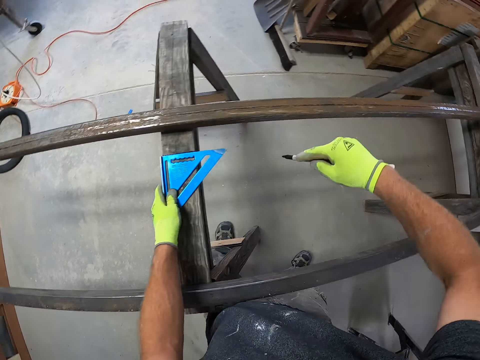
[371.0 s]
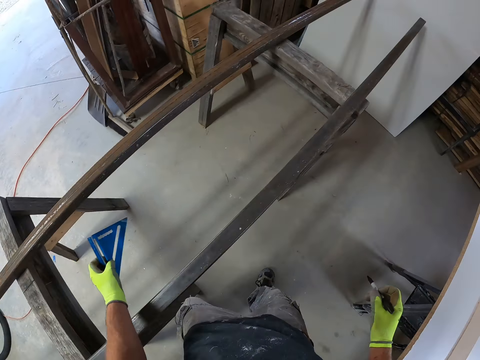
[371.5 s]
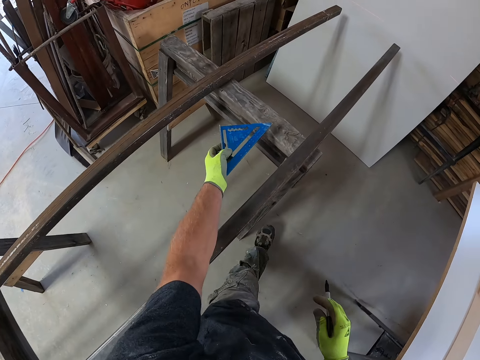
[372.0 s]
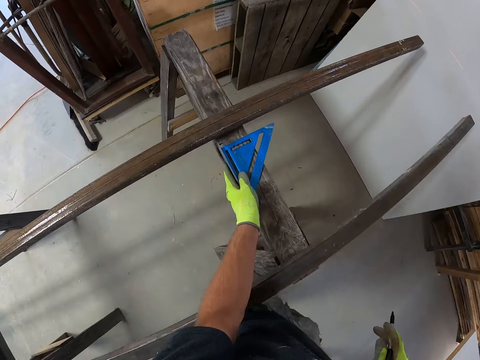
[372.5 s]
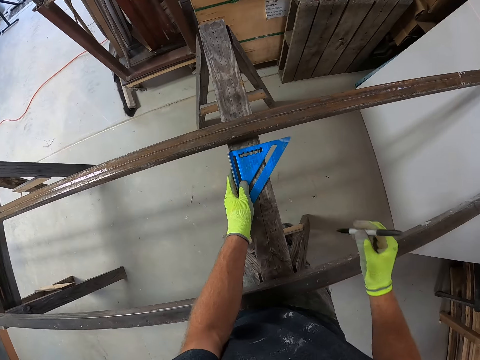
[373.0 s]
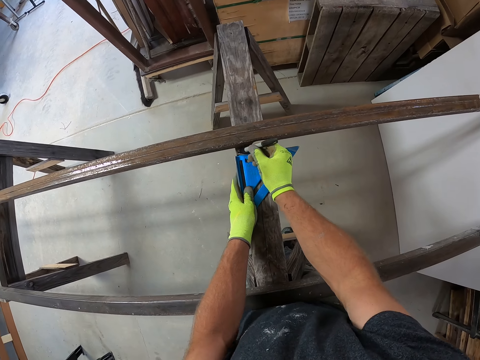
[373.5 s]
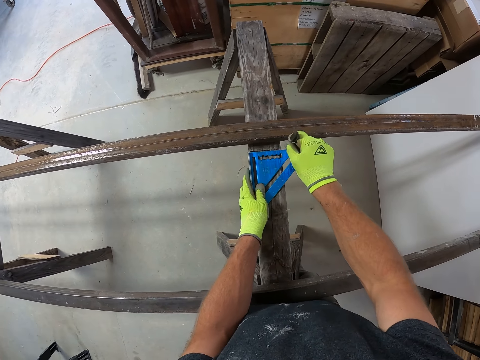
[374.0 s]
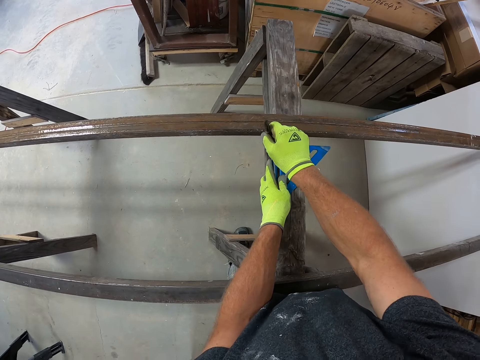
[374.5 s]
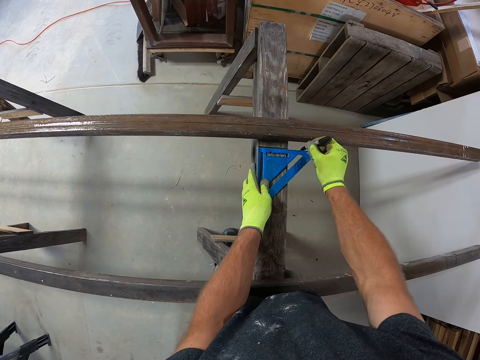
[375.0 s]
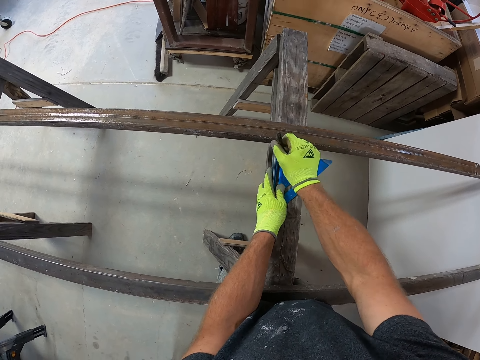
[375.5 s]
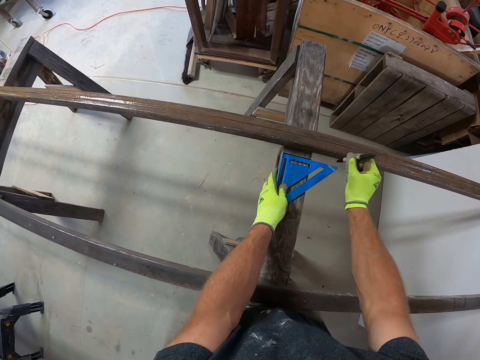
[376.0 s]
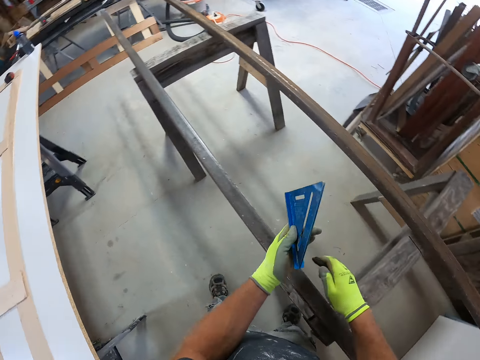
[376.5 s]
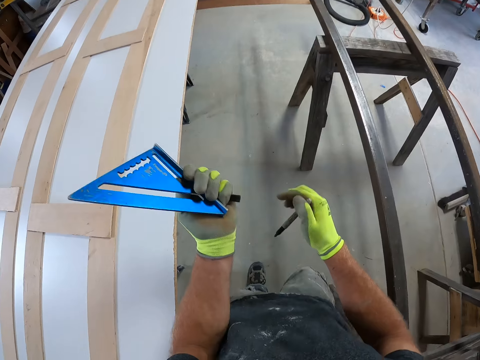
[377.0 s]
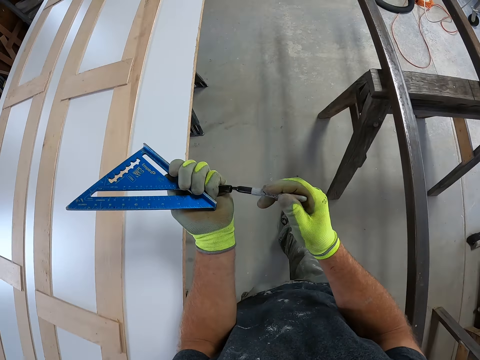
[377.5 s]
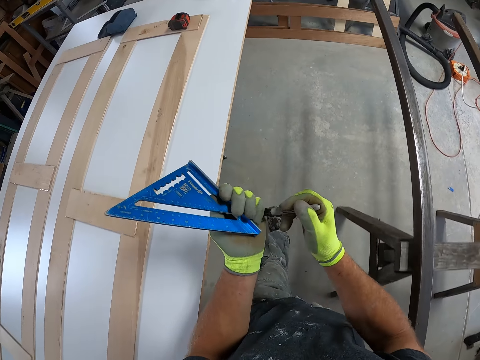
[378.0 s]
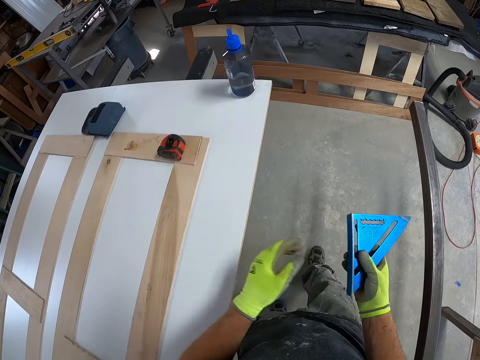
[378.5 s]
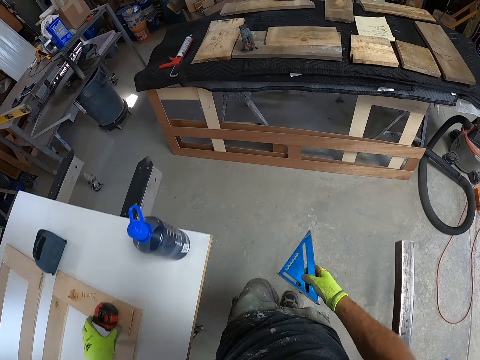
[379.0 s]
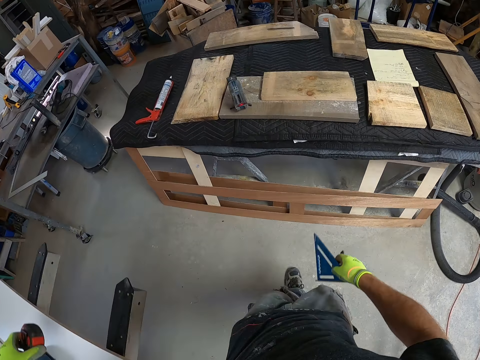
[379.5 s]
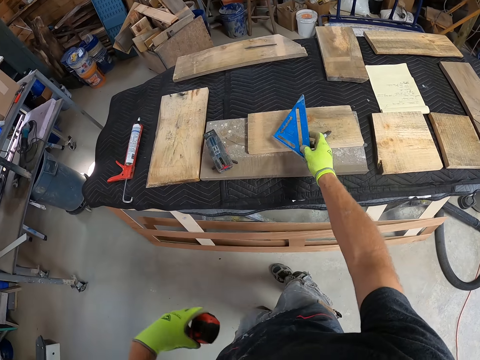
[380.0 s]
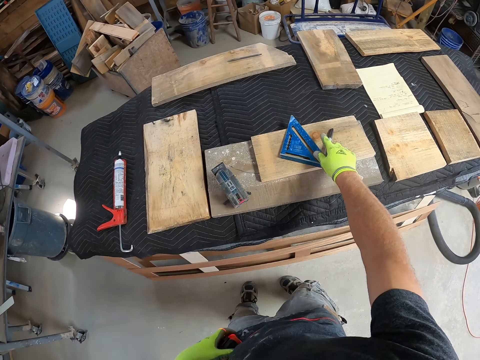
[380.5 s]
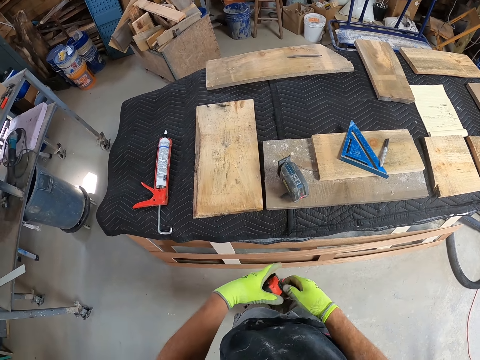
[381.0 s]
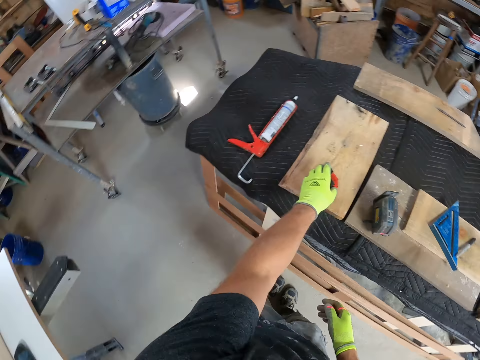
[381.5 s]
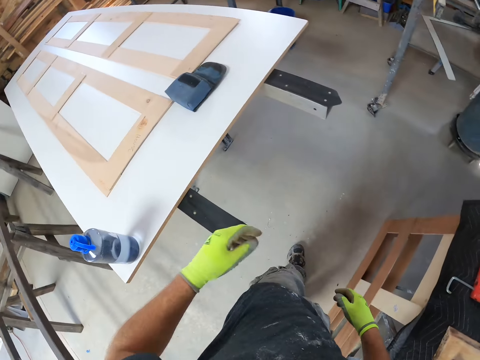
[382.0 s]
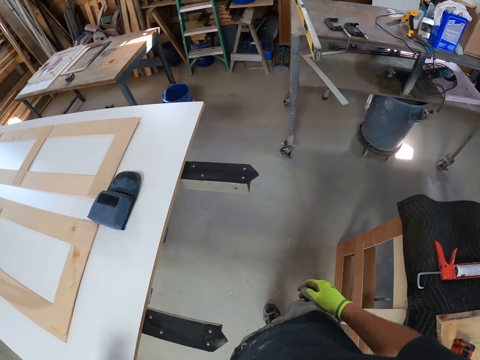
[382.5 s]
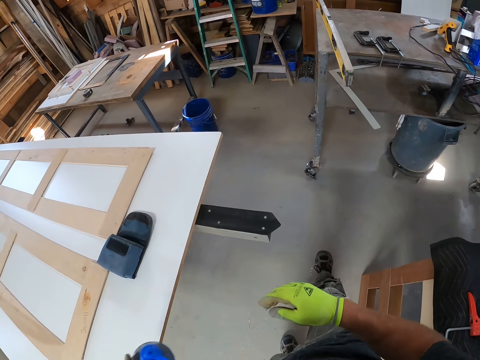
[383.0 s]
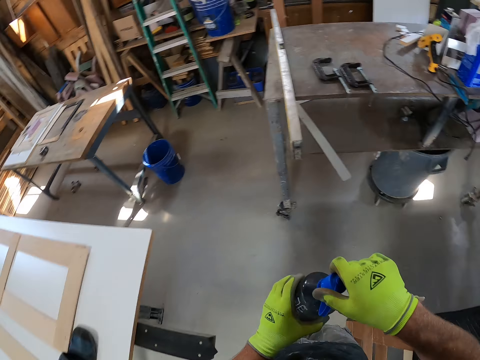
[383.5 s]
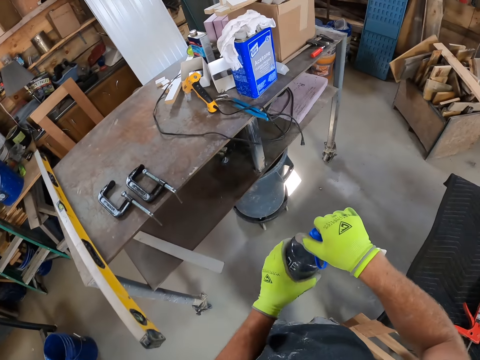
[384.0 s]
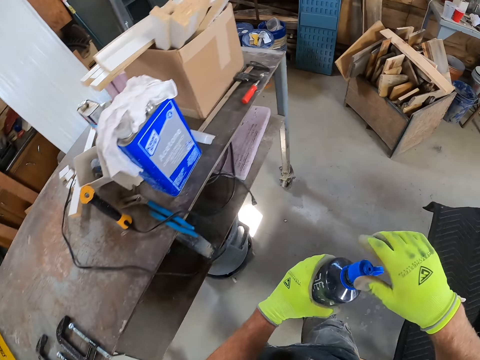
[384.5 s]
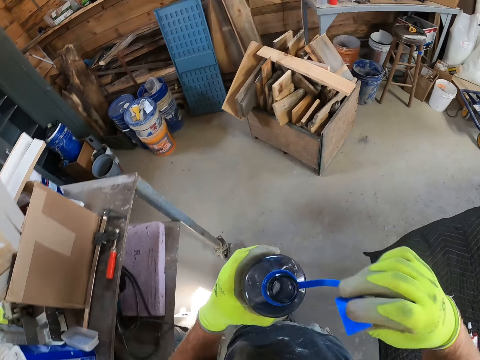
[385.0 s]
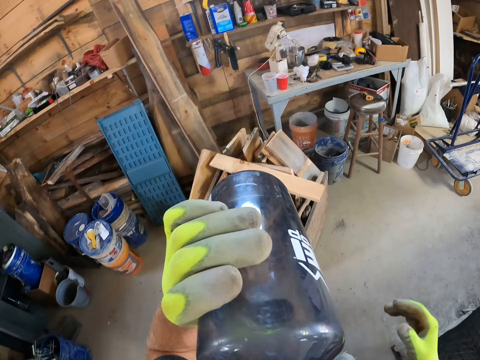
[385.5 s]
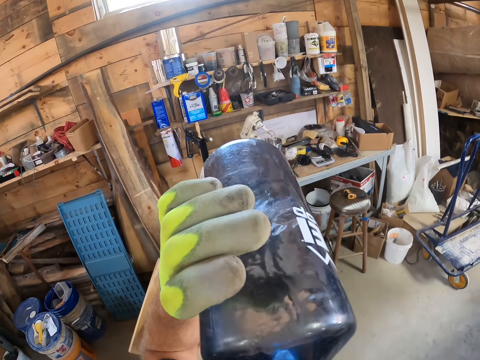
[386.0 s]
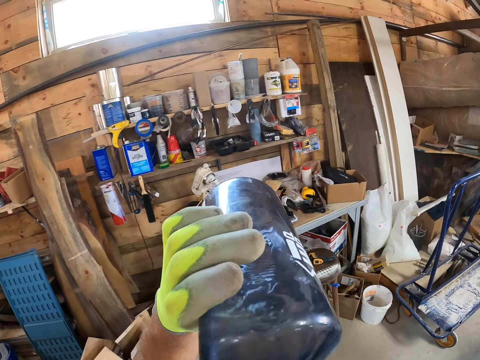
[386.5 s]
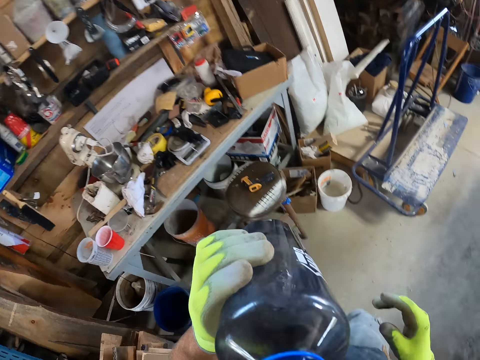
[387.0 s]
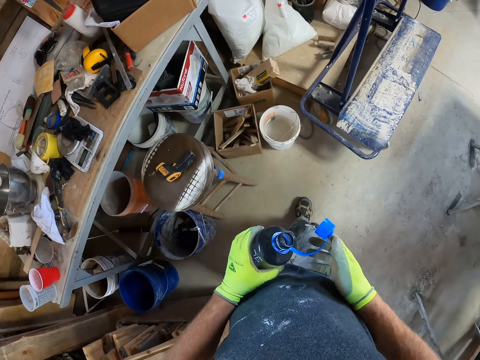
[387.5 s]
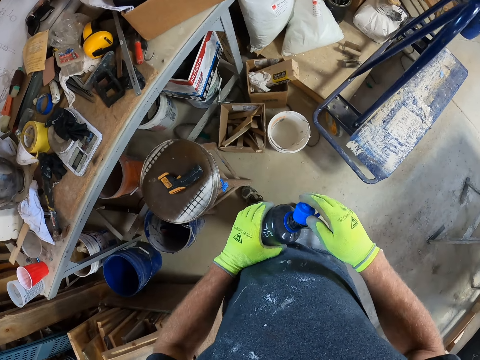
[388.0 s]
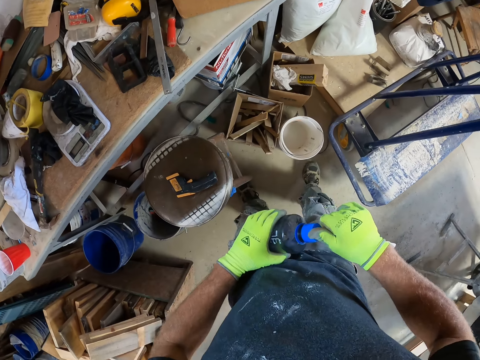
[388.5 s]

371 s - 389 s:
The camera wearer swings the hand that is holding a marker pen. They remove the measuring square from the stand. They move in the workshop. They put the measuring square on the stand. They hold the measuring square on the stand. They put a mark on the stand using the marker pen. They remove the marker pen from the stand. They remove the measuring square from the stand. They walk in the workshop. They close the marker pen with the lid. They move the measuring square to the other hand. They take the measuring tape from the plywood board. They put the measuring square on a piece of wood. They swing their hands. They put the tape measure on the piece of wood. They touch their hands. They take a bottle of water from the table. They open the bottle of water. They walk in the workshop. They drink water from the bottle. They remove the bottle from the mouth. They close the bottle of water.

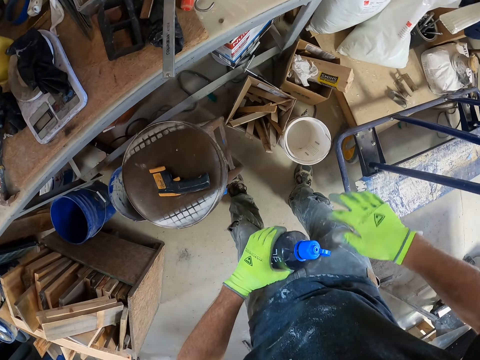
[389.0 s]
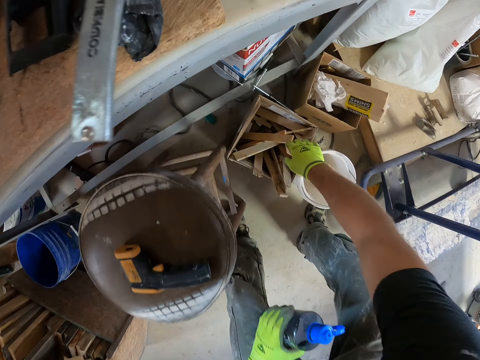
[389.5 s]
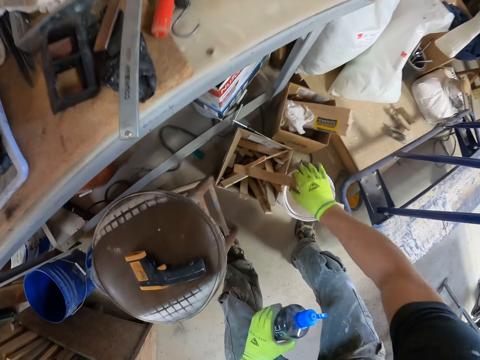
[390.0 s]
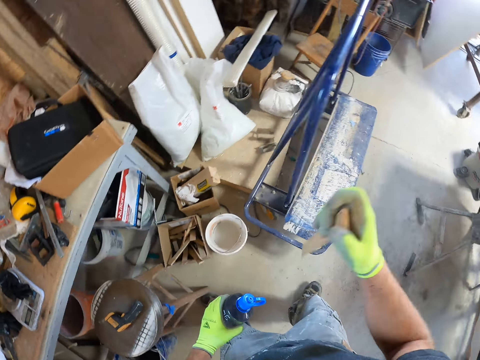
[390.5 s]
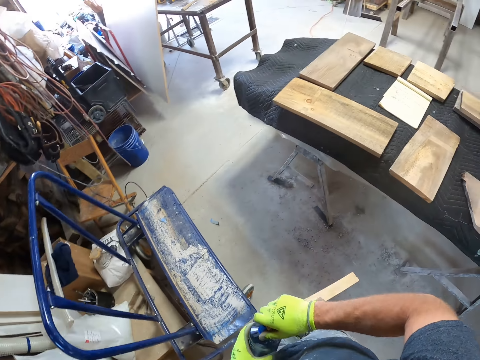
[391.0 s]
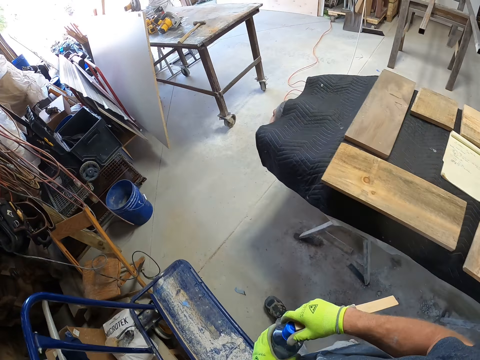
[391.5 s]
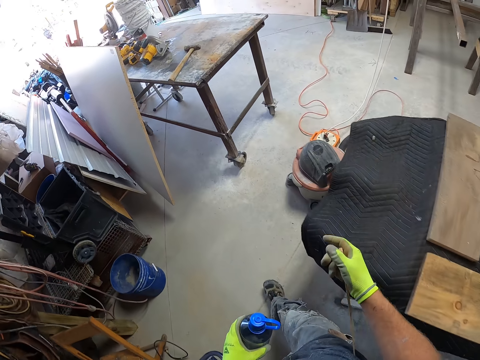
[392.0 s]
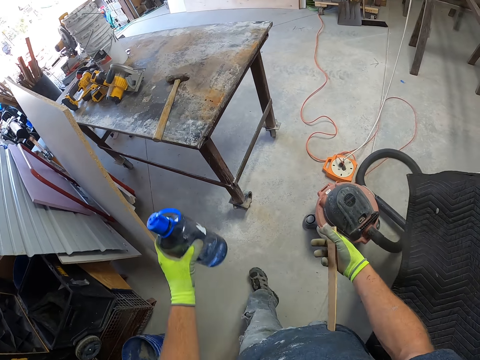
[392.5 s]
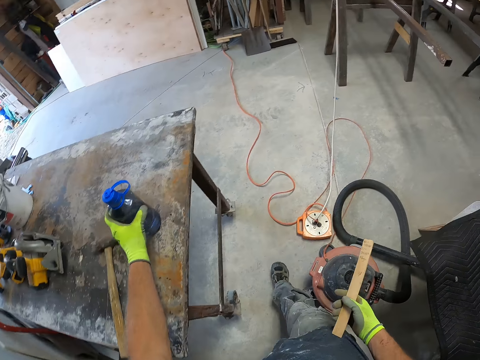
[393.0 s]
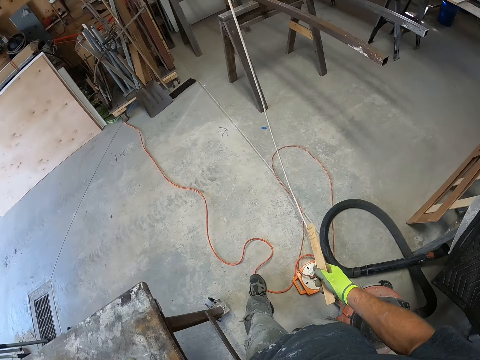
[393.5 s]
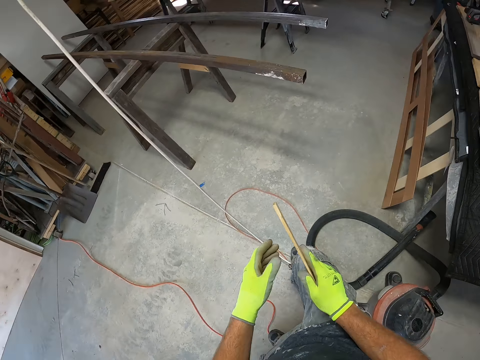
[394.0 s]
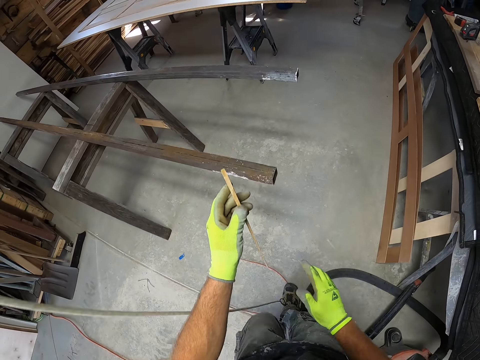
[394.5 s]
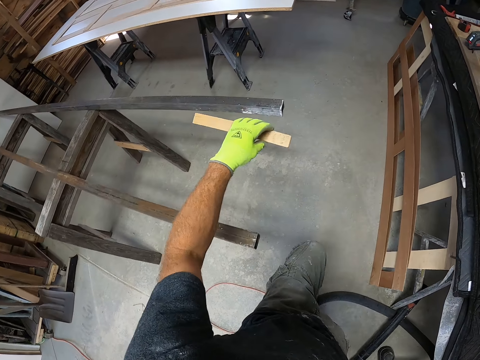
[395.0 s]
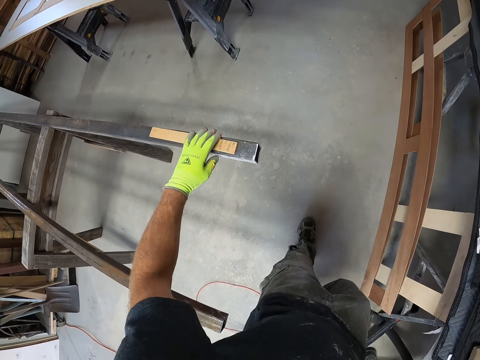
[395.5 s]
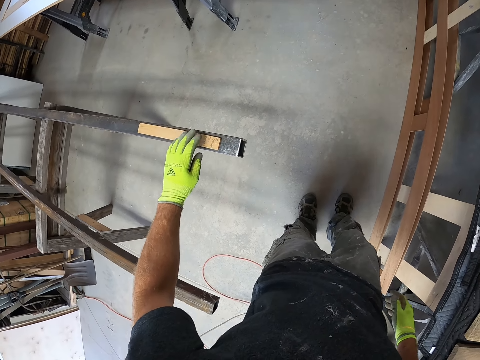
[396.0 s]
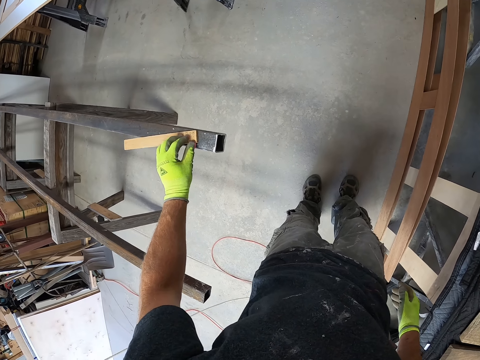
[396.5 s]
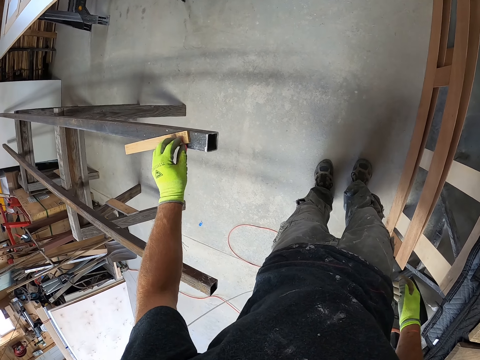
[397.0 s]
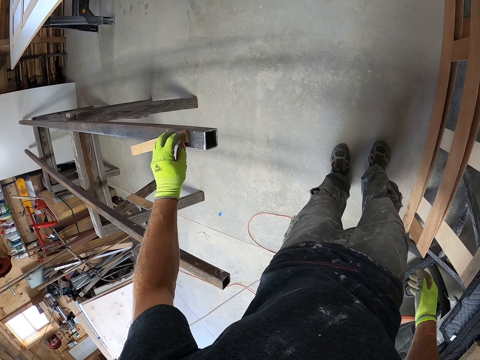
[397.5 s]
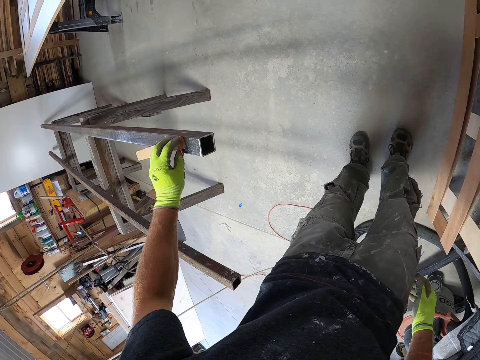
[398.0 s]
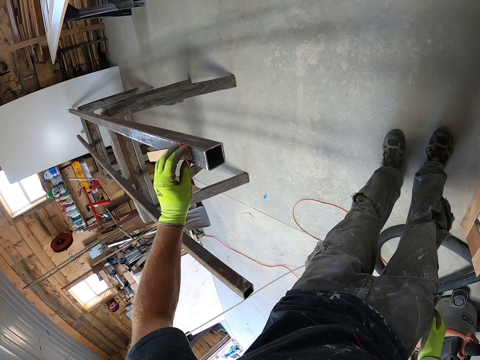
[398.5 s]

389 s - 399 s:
The camera wearer picks up a piece of wood from the container. They hold the piece of wood, close the bottle of water and walk in the workshop. They swing the hand that is holding the bottle of water. They put the bottle of water on the table. They hold the piece of wood with both hands. They remove the right hand from the piece of wood. They turn the piece of wood. They put the piece of wood on the stainless steel metal. They hold the piece of wood on the stainless steel metal. They move the fingers on the piece of wood.
